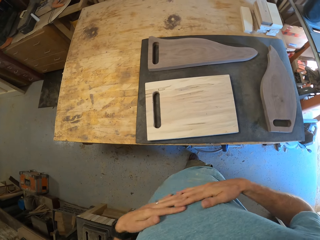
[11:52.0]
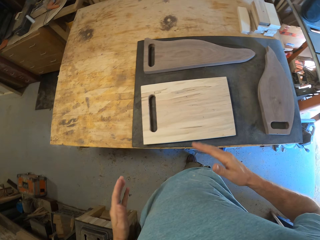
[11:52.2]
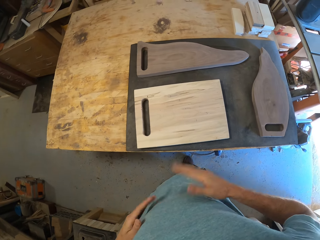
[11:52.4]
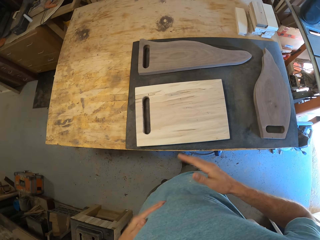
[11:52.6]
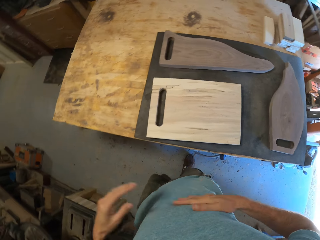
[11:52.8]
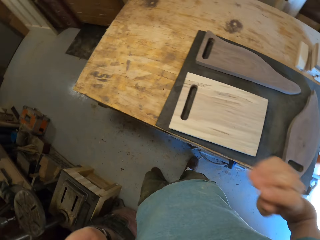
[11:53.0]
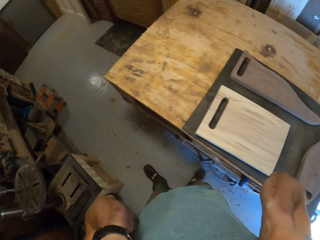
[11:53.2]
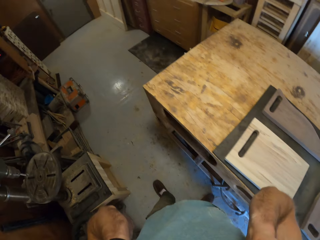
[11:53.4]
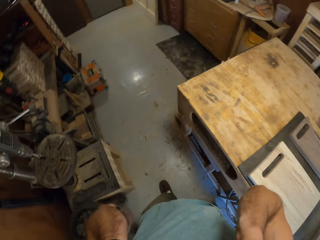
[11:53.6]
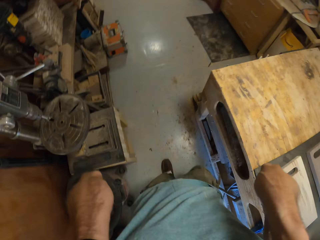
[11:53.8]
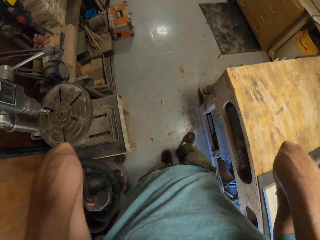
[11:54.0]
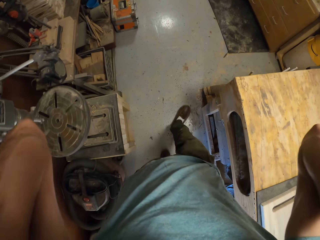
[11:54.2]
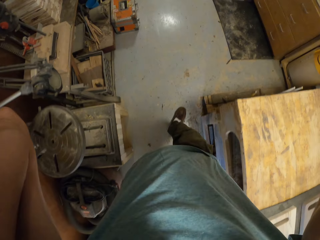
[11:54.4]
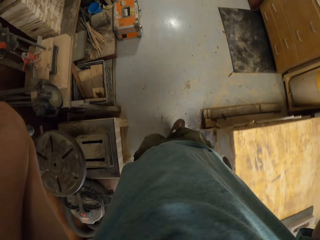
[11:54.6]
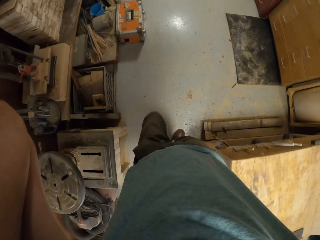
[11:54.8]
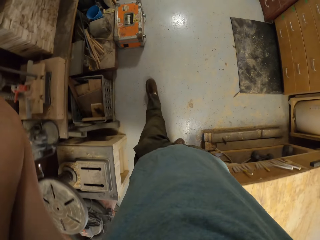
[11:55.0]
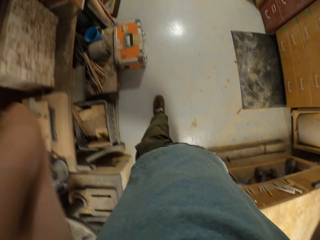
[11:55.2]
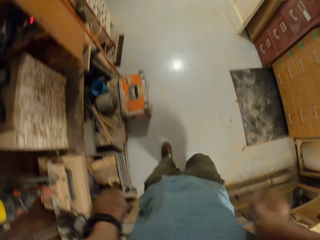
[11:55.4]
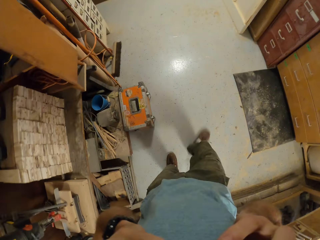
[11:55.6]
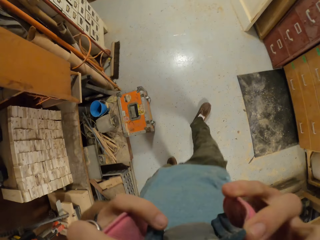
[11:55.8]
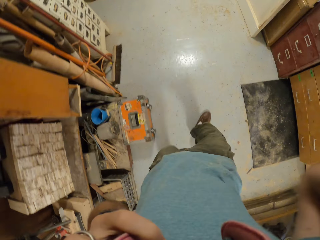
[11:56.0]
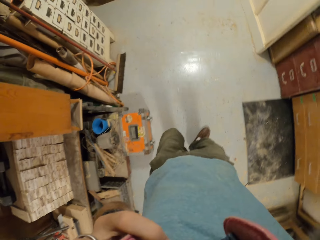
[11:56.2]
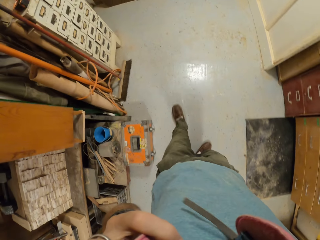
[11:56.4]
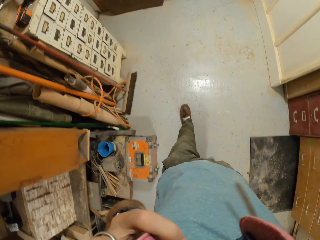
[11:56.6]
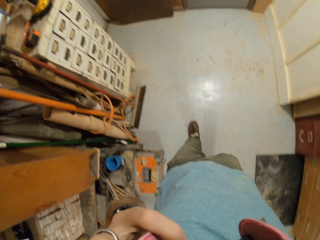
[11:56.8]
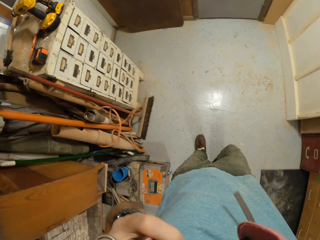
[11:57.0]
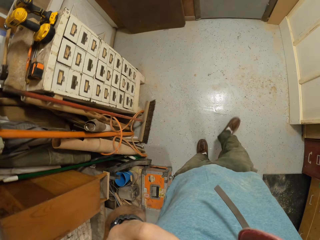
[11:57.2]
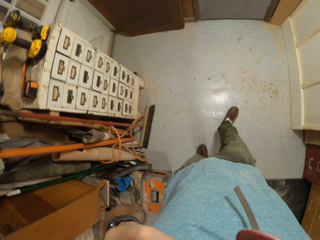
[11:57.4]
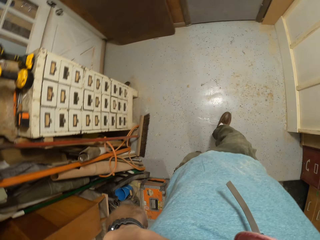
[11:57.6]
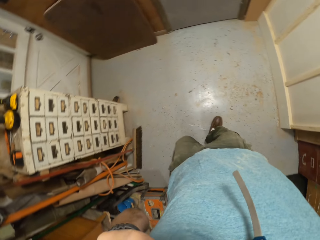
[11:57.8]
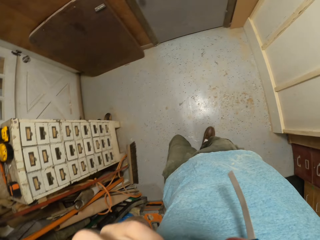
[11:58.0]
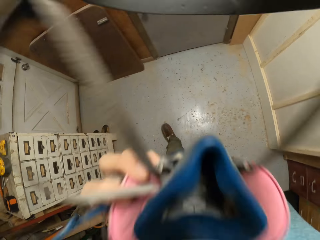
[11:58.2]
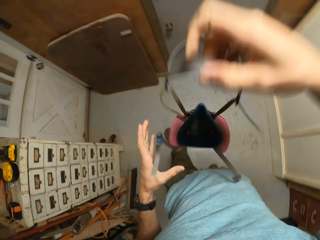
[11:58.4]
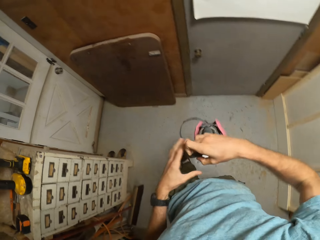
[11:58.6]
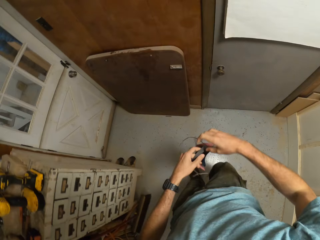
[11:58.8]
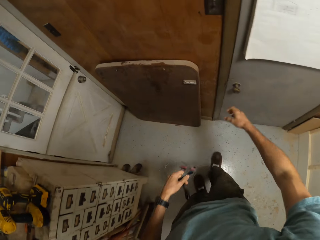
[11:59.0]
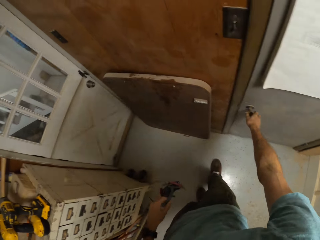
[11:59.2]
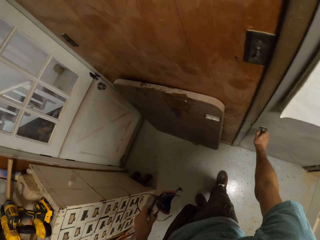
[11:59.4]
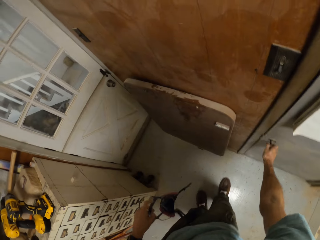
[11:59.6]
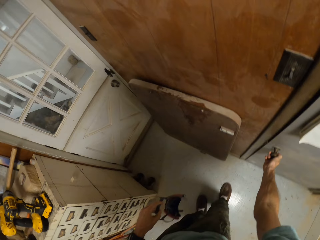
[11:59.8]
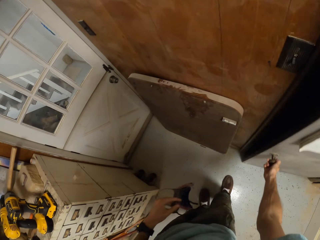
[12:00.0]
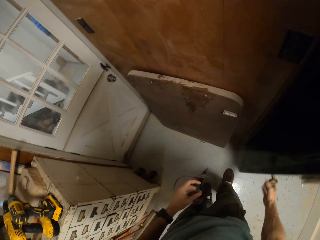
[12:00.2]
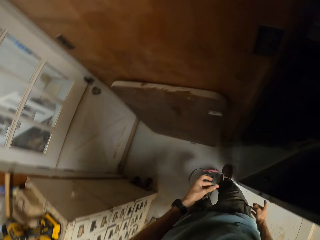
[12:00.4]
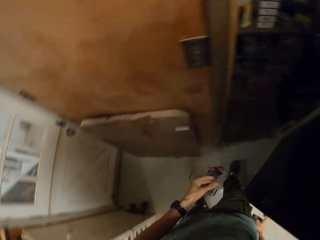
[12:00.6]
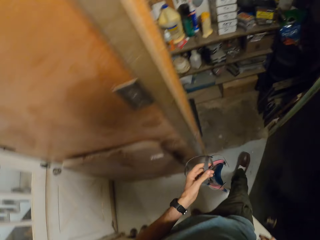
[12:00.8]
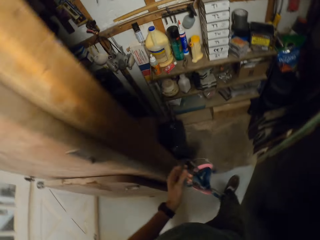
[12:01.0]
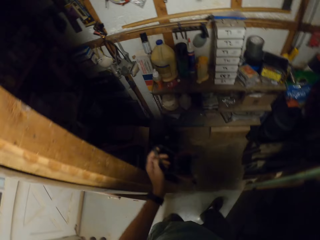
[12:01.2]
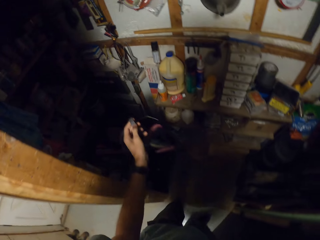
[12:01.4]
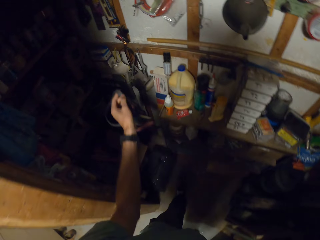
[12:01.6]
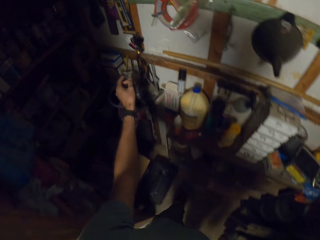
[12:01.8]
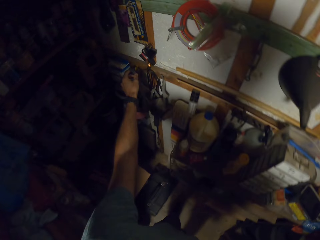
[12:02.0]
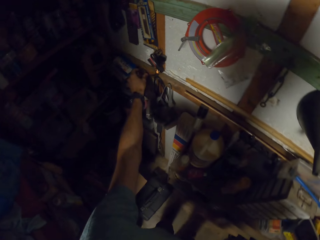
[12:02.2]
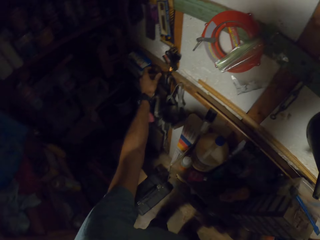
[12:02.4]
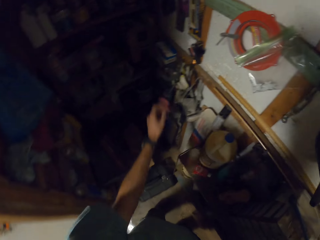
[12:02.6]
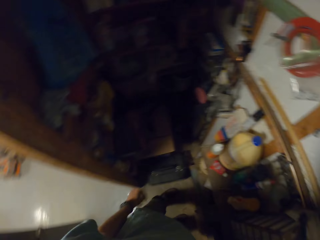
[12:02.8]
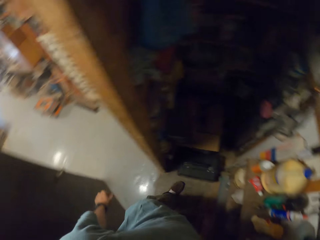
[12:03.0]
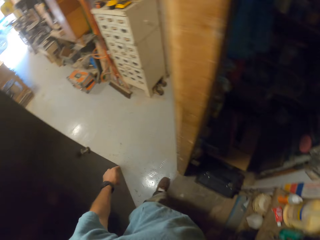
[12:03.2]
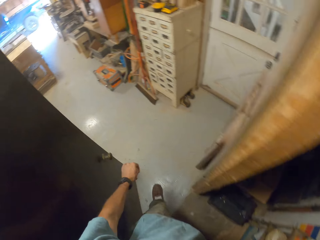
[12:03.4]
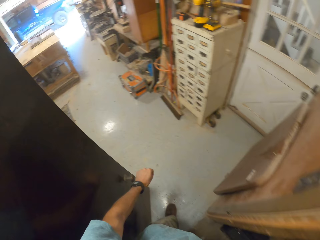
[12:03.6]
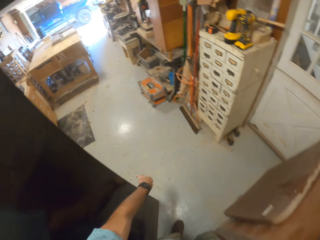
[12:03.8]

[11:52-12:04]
The camera wearer stretches his fingers and cracks his knuckles. He beats his stomach with both hands. He touches himself. He raises both hands. He walks around. He removes the dust mask from the face. He holds a safety goggle in his right hand. He lowers both hands. He transfers the safety goggle to his left hand. He opens a door with his right hand. He walks into a room. He puts the mask in the store of the workshop. He hangs the safety goggle on a hanger on a wall.

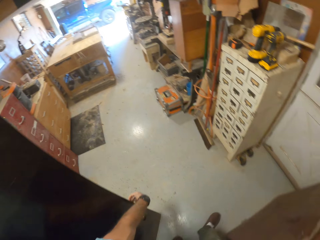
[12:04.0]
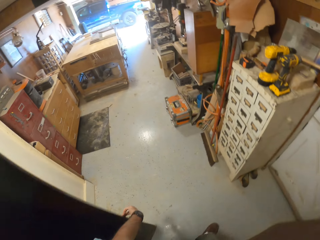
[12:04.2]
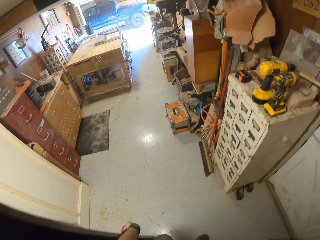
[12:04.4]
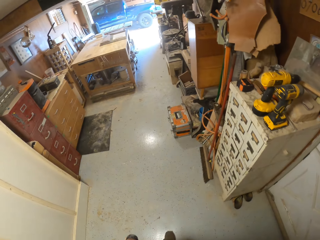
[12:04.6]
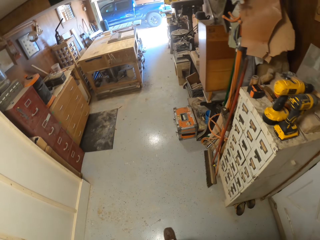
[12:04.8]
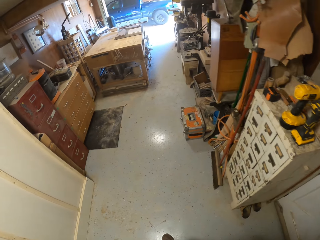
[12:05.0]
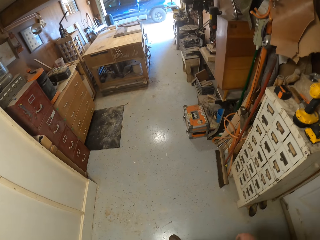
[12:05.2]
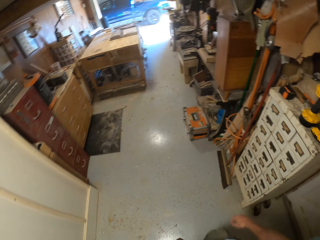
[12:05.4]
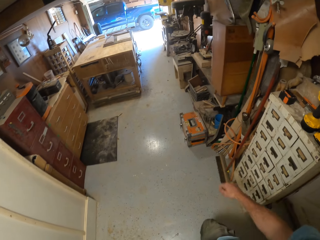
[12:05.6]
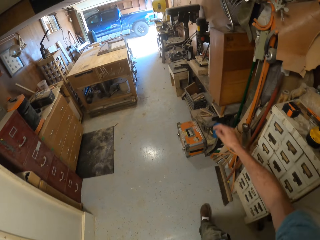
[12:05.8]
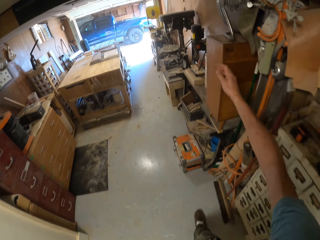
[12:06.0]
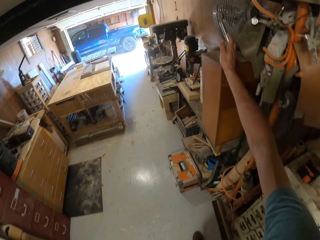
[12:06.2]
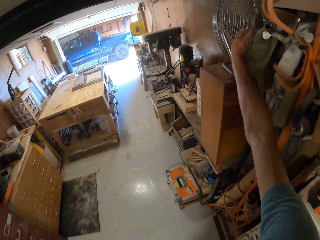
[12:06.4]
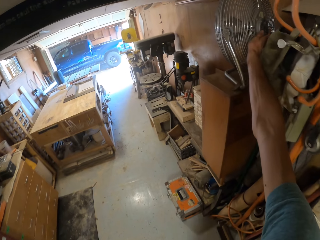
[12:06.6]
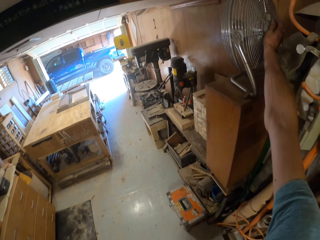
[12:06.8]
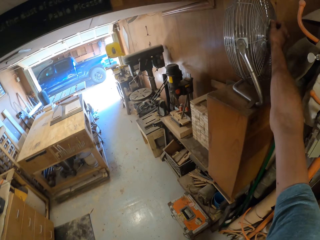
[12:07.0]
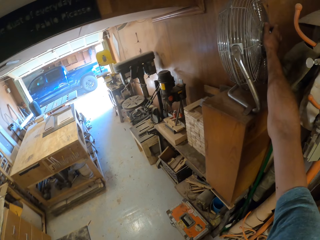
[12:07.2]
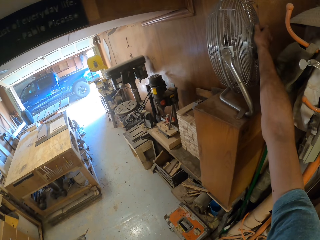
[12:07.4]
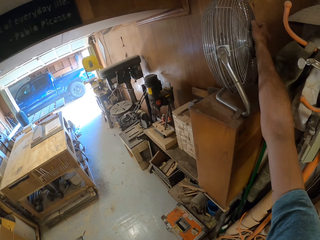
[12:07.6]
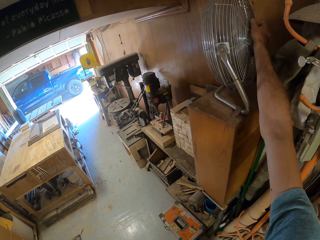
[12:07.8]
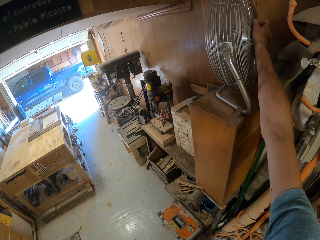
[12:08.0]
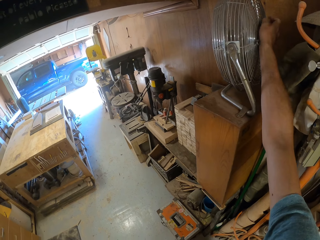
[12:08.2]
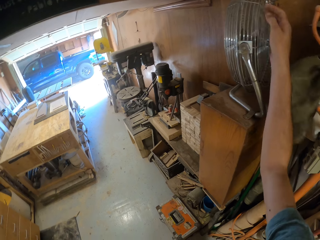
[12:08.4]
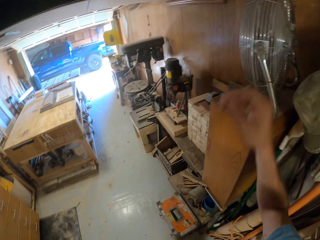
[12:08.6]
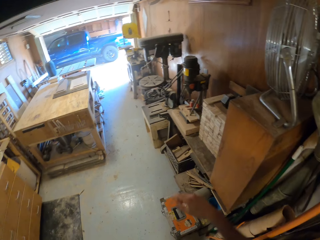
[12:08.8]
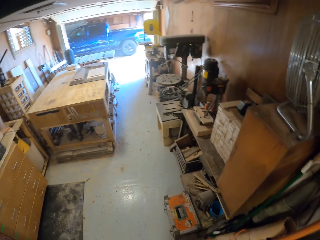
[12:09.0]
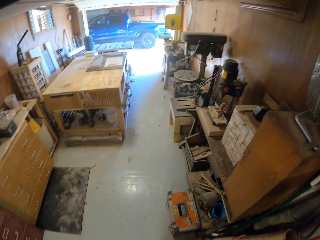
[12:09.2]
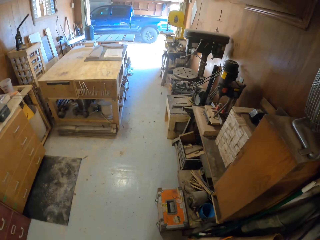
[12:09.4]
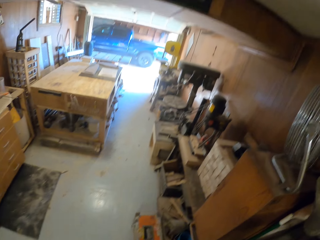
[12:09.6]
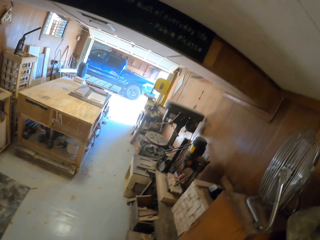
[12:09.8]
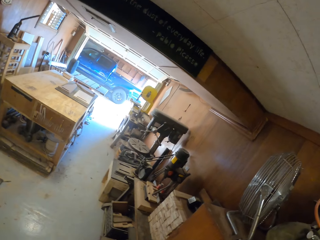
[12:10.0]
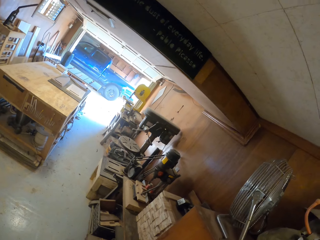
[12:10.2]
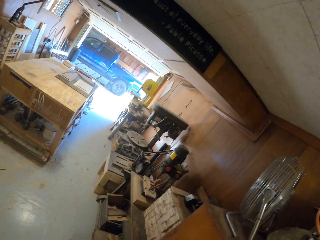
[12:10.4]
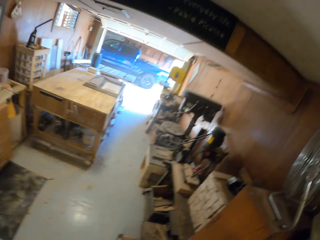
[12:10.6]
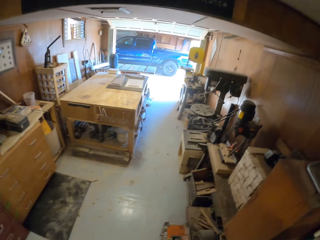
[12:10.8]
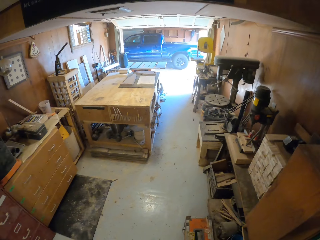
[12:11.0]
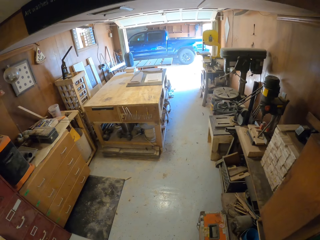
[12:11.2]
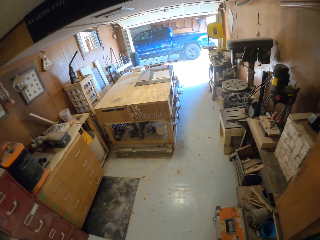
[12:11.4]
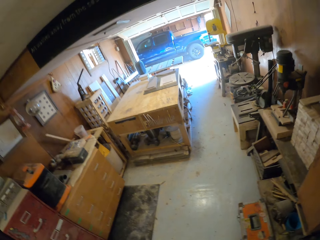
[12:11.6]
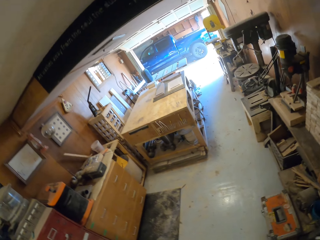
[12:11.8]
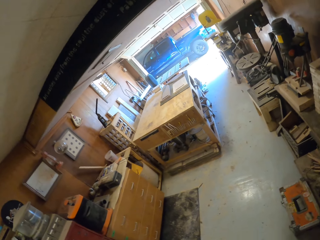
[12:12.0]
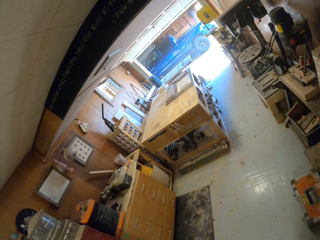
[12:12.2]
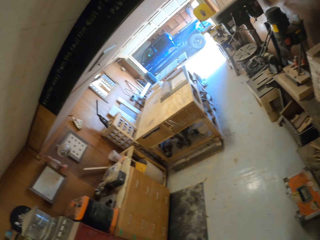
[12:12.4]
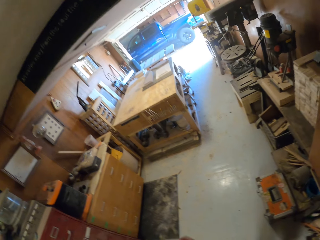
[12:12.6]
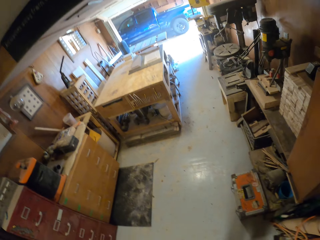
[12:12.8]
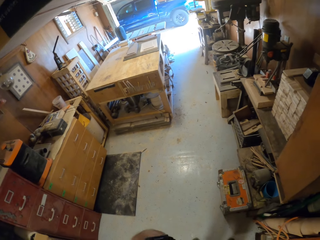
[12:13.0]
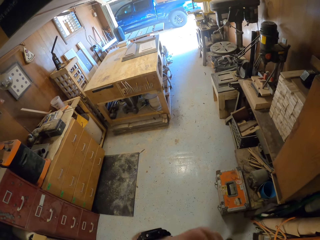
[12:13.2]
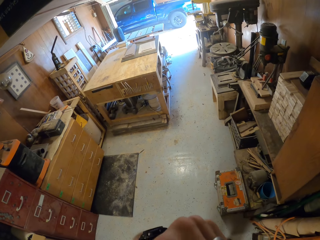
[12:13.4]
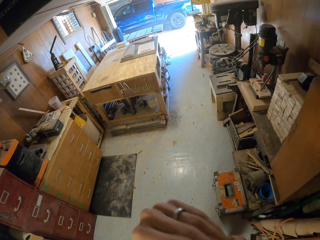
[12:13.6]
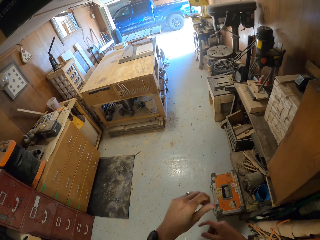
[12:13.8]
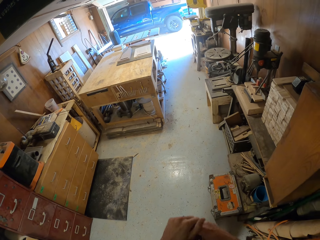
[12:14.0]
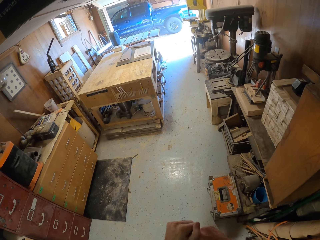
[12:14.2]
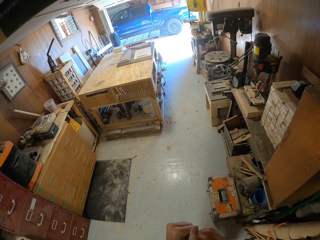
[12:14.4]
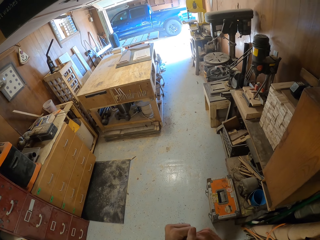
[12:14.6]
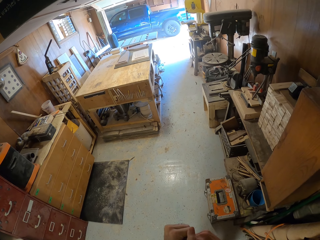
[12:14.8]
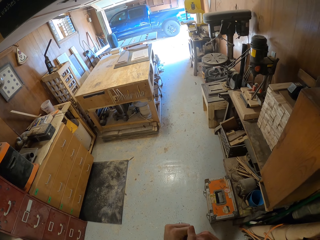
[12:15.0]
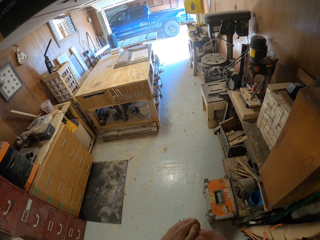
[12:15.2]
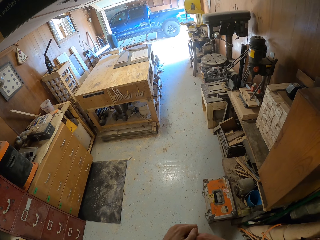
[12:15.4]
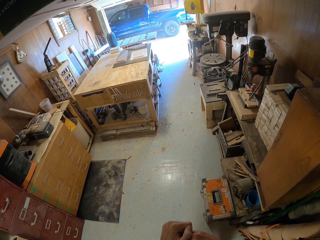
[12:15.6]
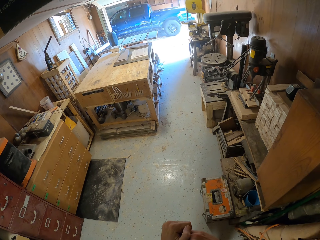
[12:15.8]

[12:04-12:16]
The camera wearer walks out of the room. He closes the door with his left hand. He adds up the fan speed. He turns on the fan with his right hand. He stares around. He lowers his left hand.
